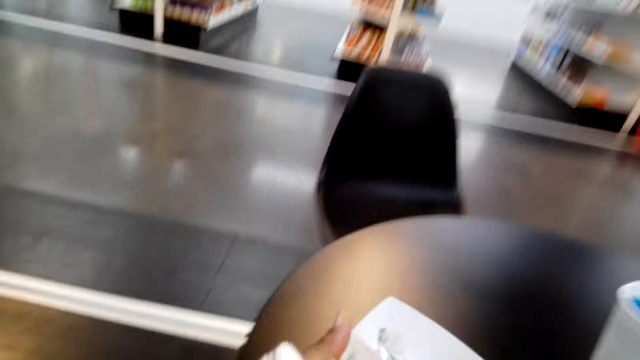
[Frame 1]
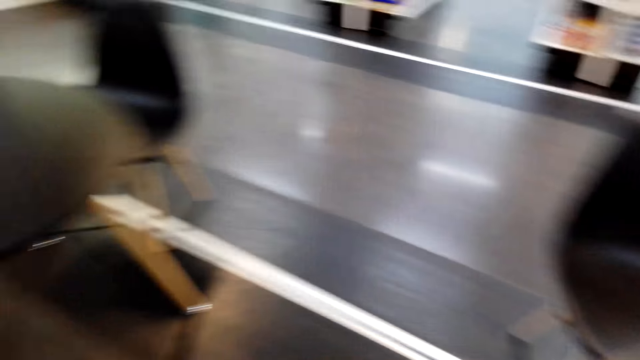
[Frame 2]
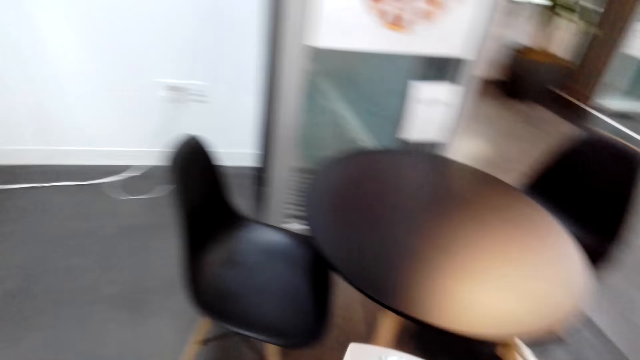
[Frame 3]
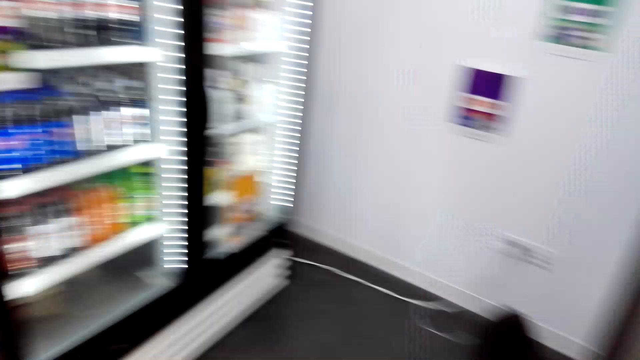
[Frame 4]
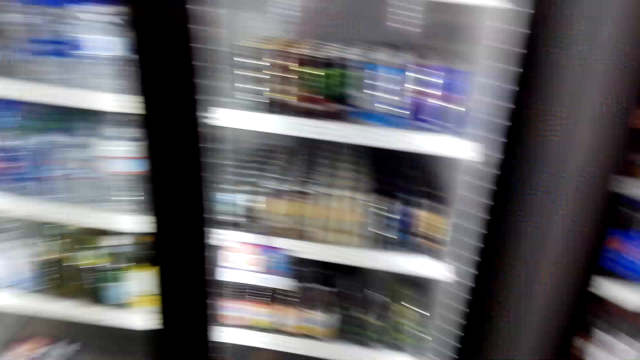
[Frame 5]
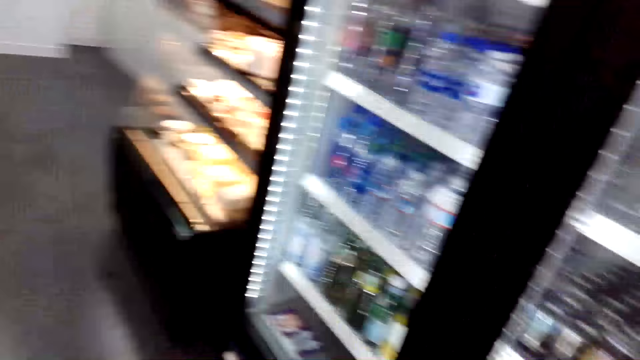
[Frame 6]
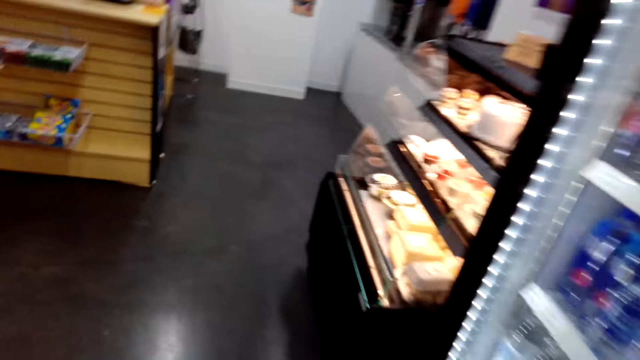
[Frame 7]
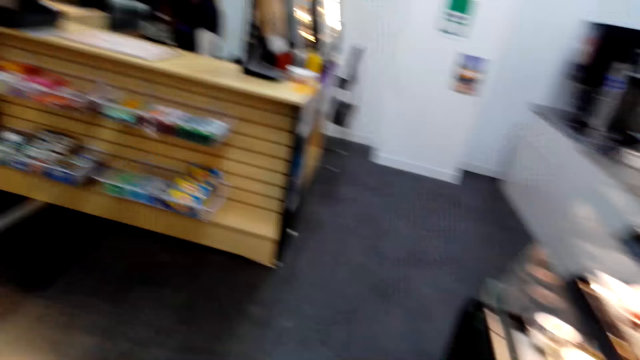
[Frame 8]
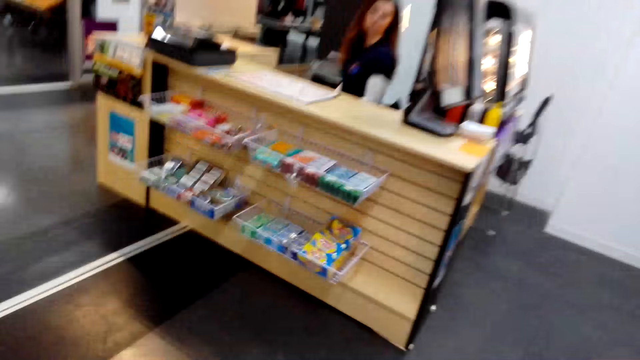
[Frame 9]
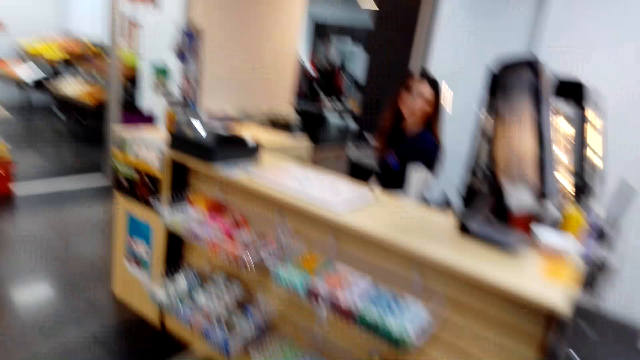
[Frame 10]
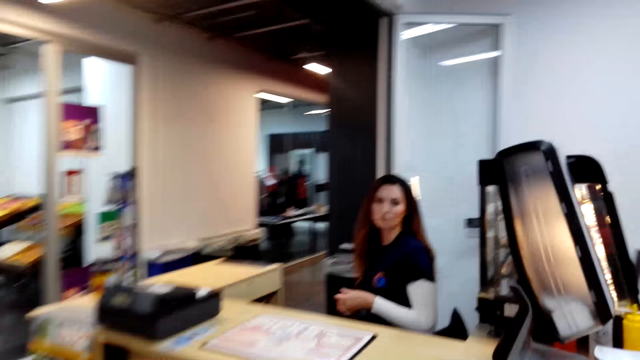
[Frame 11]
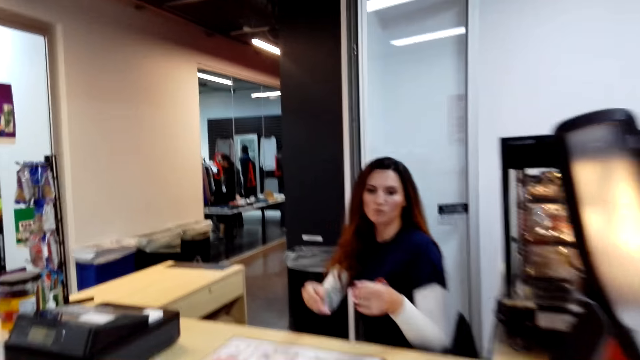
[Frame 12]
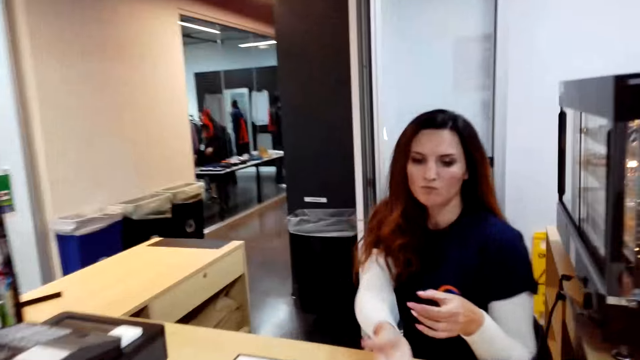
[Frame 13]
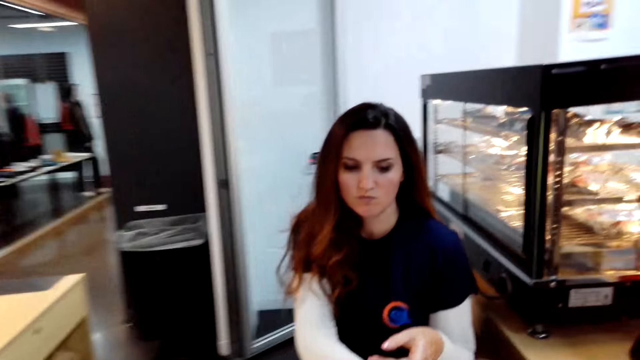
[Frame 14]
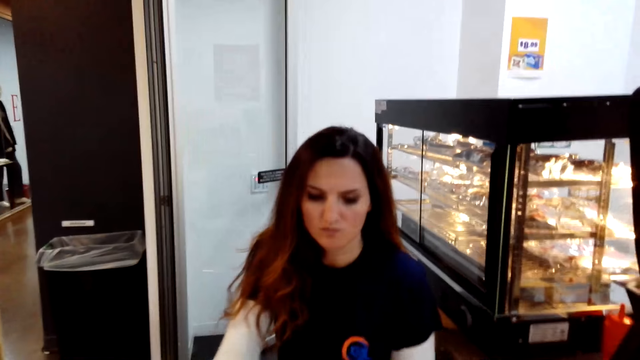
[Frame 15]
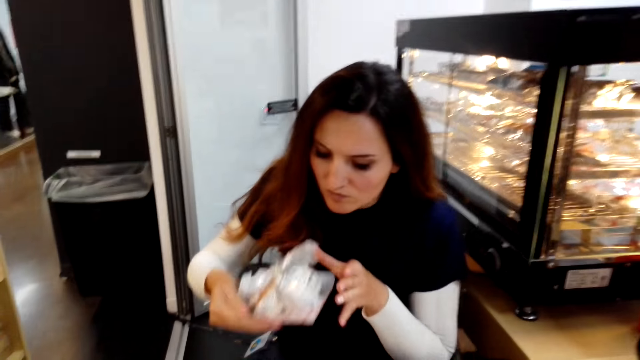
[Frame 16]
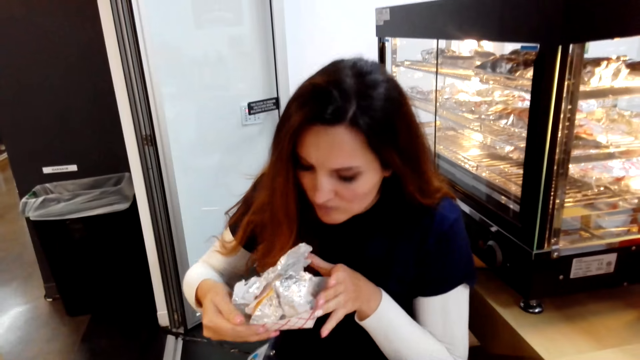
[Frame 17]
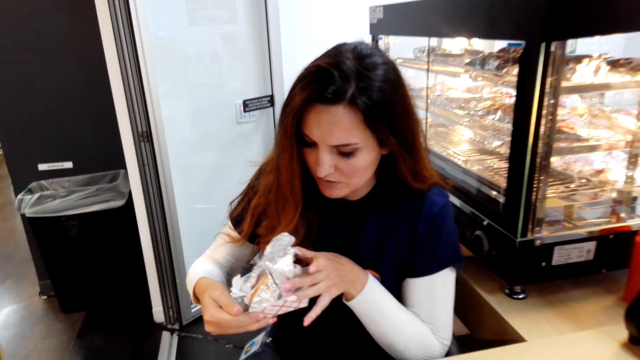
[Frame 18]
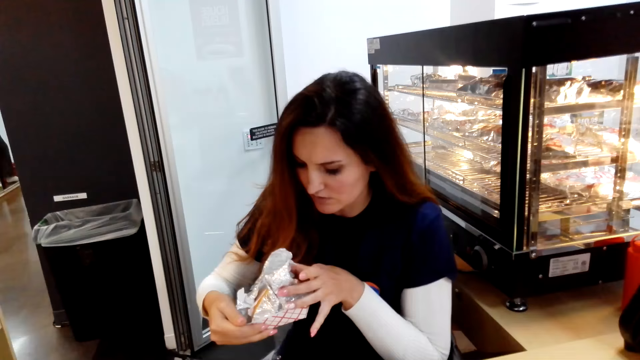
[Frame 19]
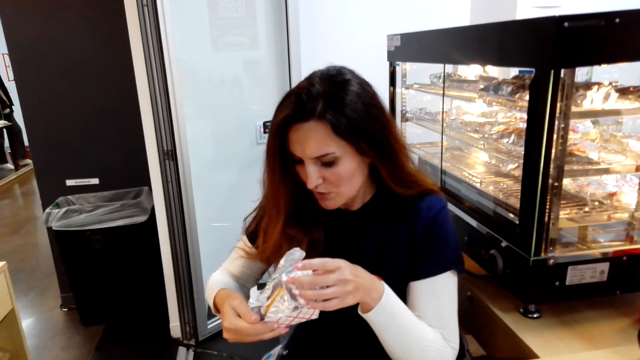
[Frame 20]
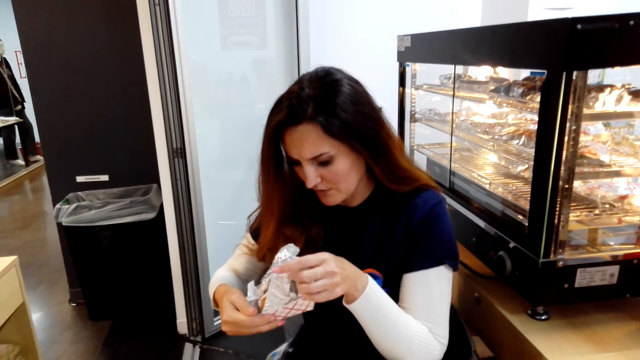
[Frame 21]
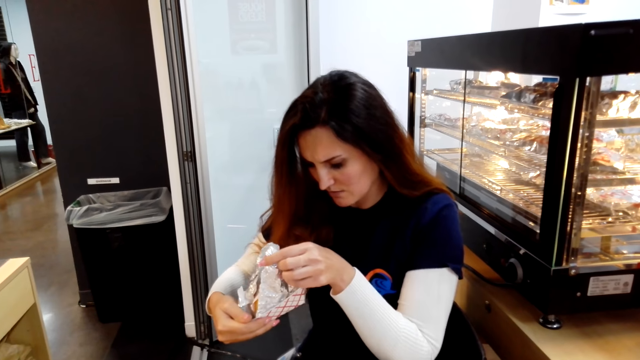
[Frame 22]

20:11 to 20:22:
The camera wearer wakes up from the chair. They walk around the room. They walk to the counter. They give a woman a sandwich. The woman takes the sandwich from the camera wearer. The woman smells the sandwich.

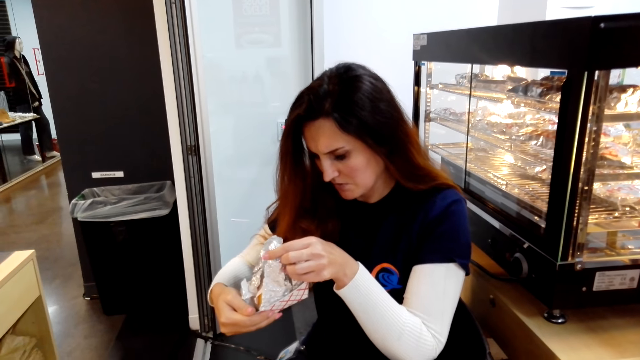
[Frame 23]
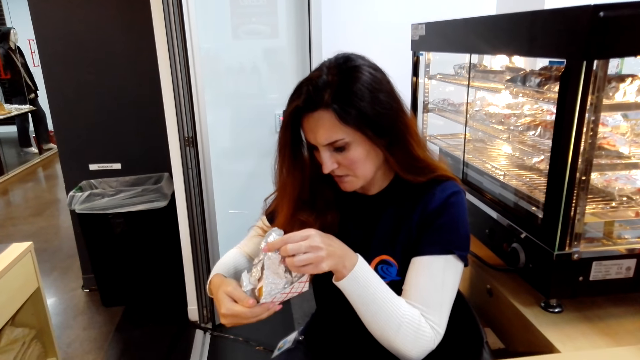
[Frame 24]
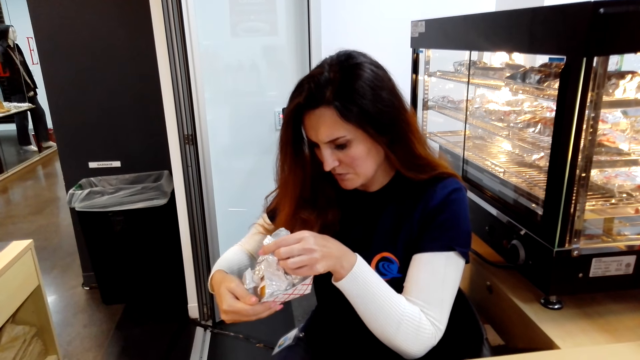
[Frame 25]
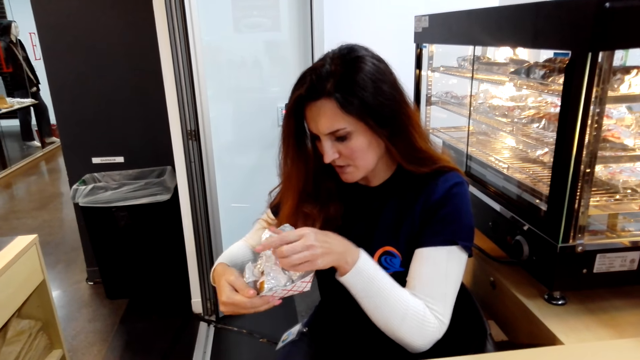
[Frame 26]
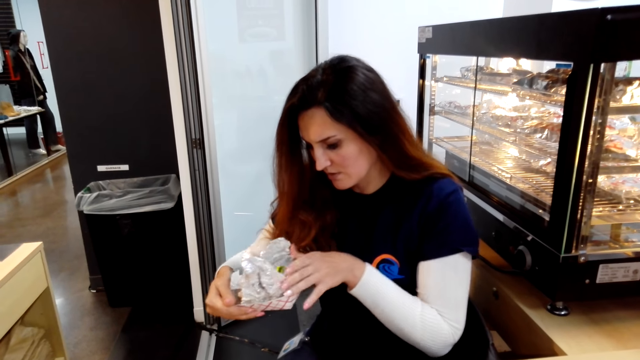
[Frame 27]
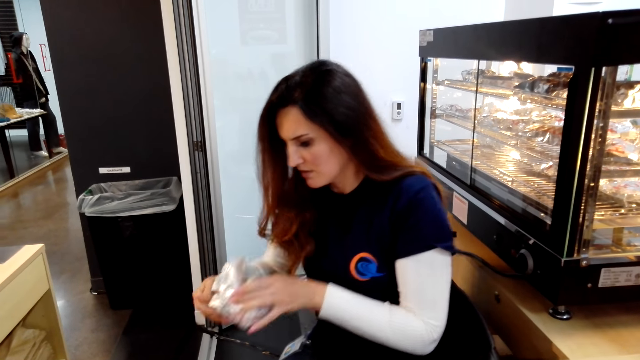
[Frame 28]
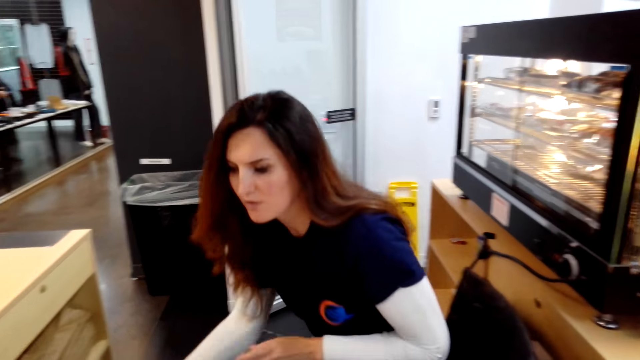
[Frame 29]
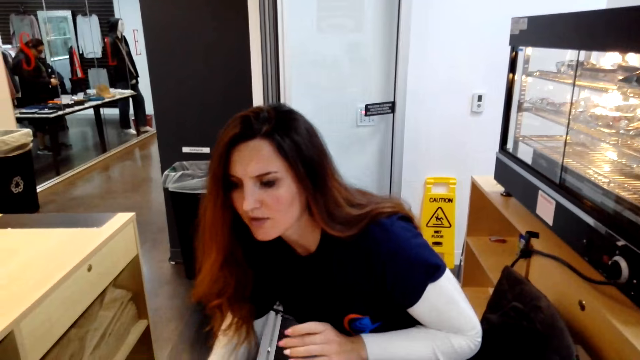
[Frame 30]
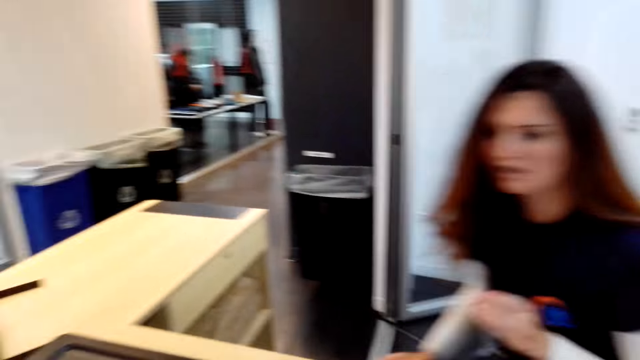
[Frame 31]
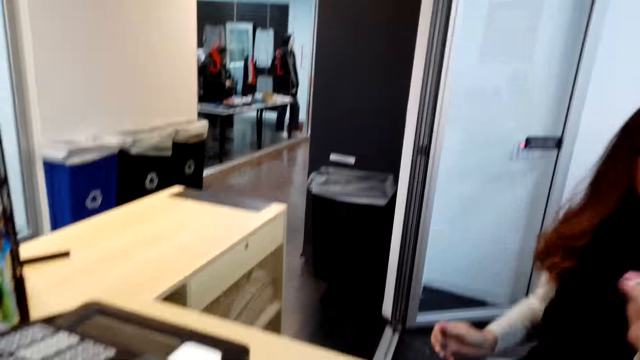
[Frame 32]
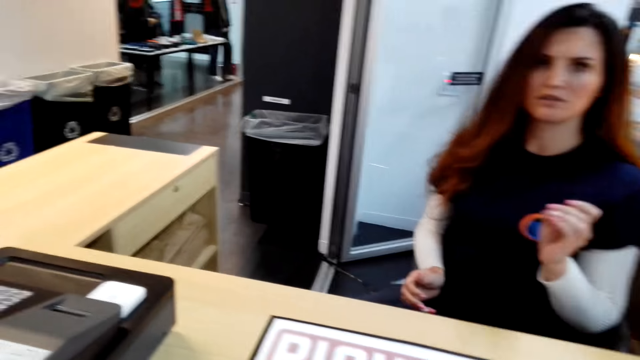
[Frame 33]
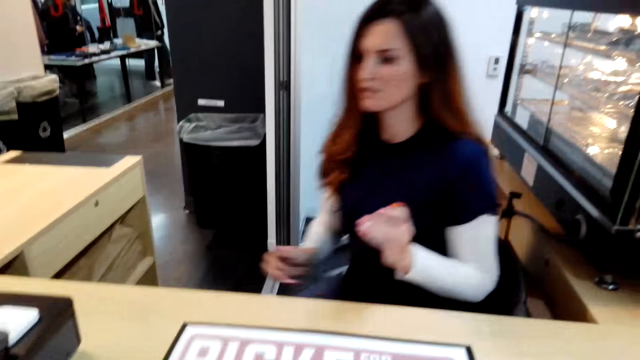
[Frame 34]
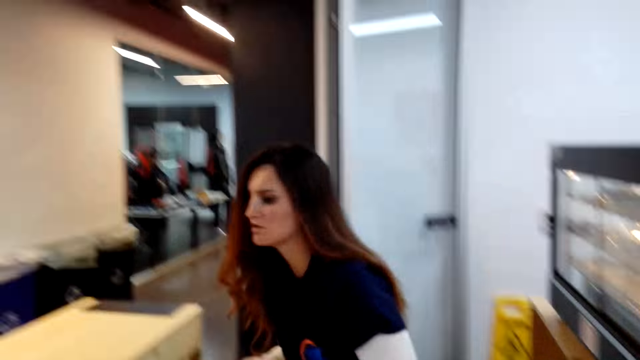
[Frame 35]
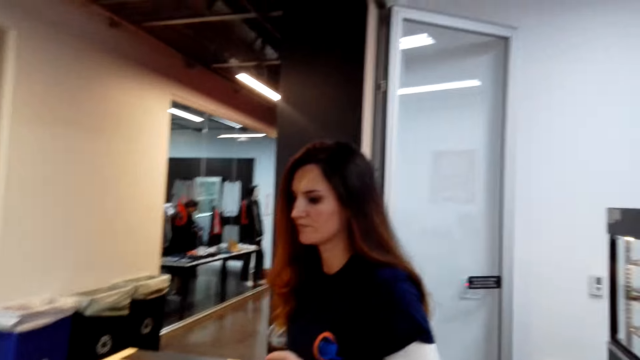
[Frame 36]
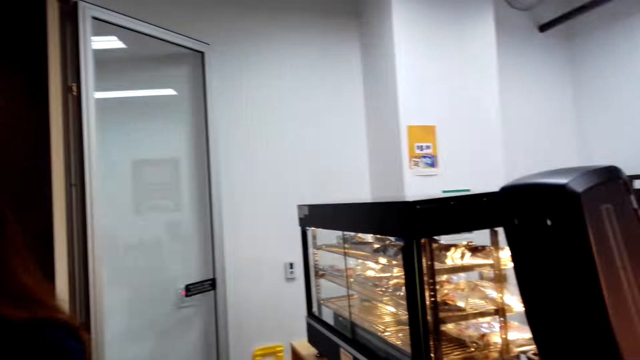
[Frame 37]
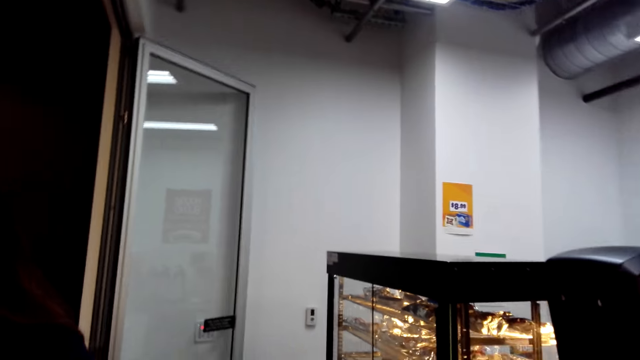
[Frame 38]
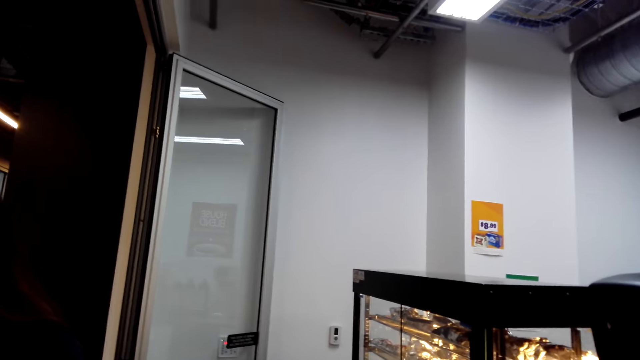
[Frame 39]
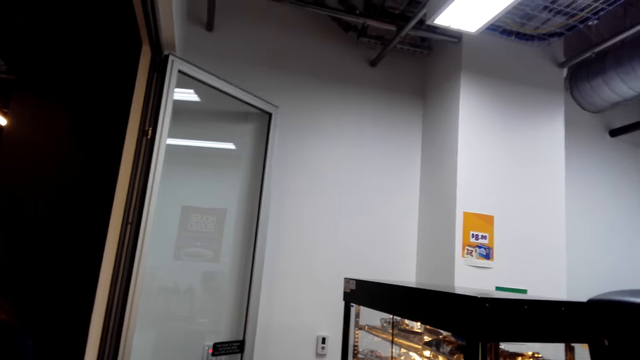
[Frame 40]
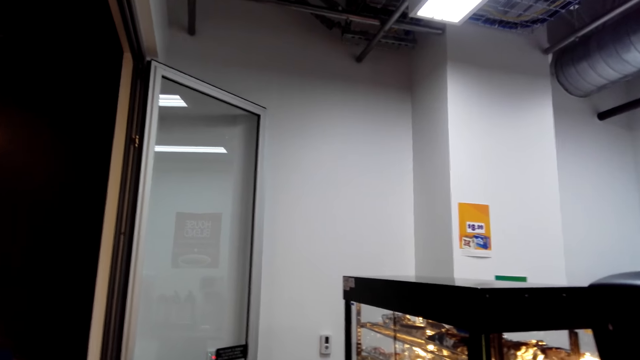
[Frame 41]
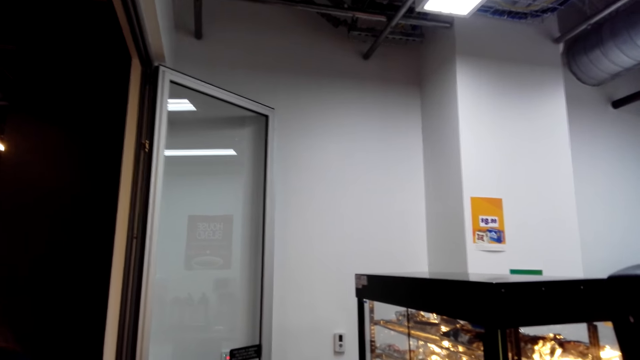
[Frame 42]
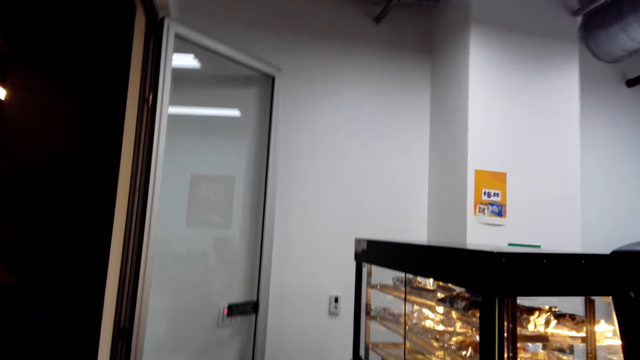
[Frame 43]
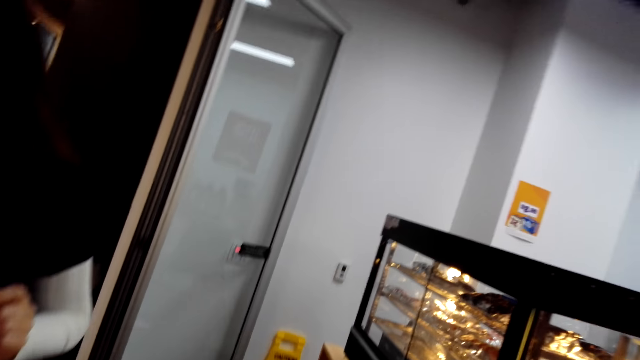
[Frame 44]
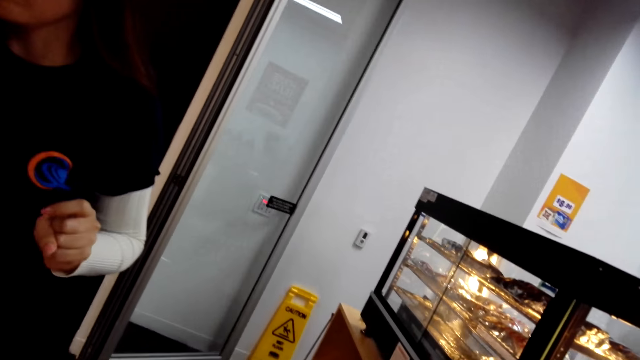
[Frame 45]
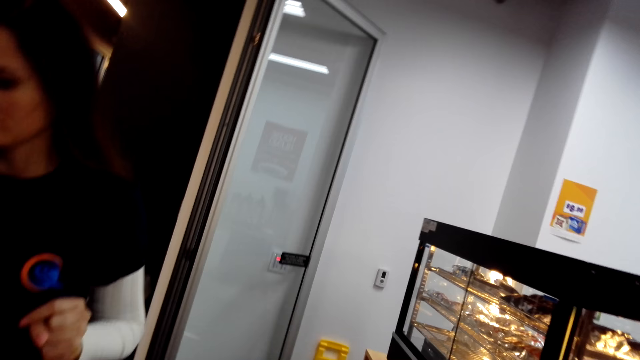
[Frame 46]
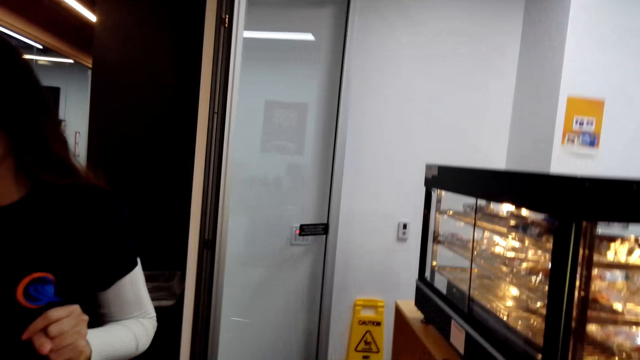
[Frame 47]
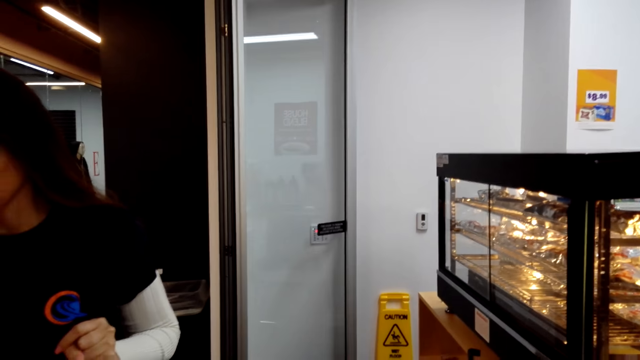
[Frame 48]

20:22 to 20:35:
A woman turns the sandwich. The woman puts the sandwich on the shelf. The woman wakes up from the chair. The camera wearer turns around the room.
